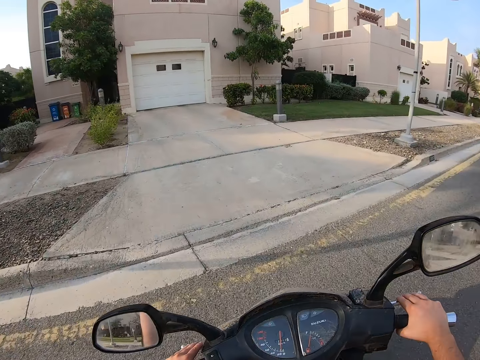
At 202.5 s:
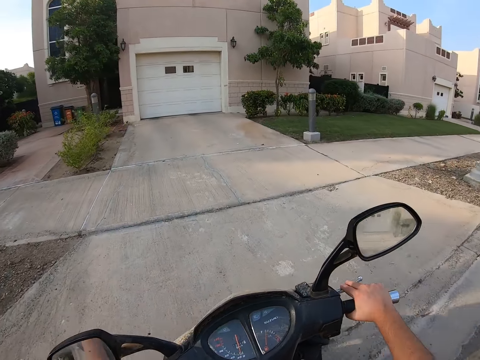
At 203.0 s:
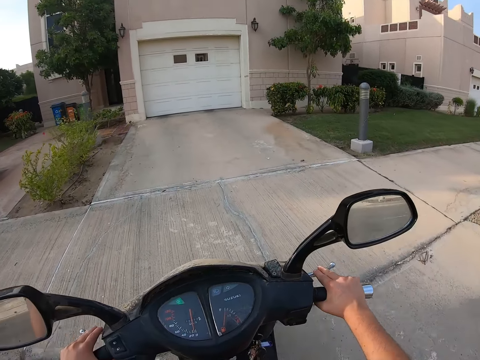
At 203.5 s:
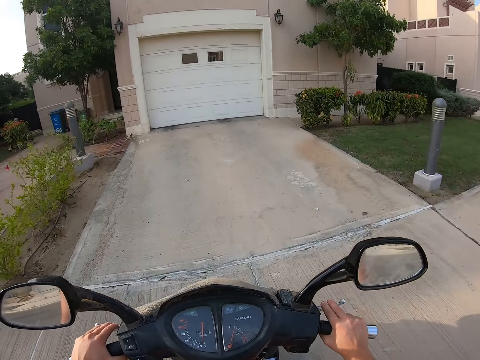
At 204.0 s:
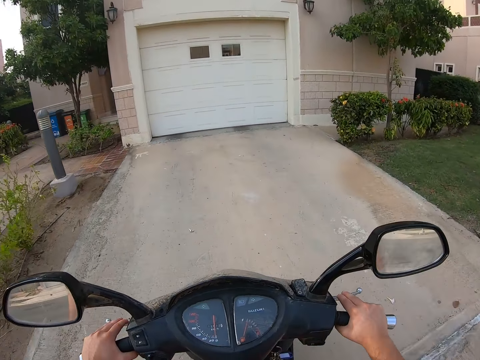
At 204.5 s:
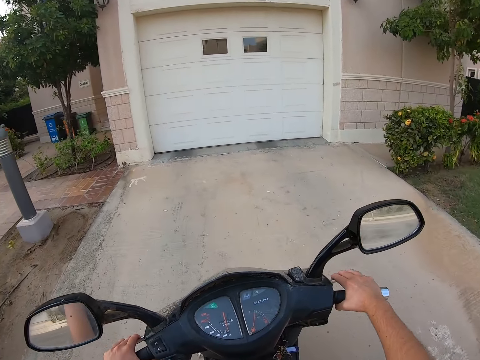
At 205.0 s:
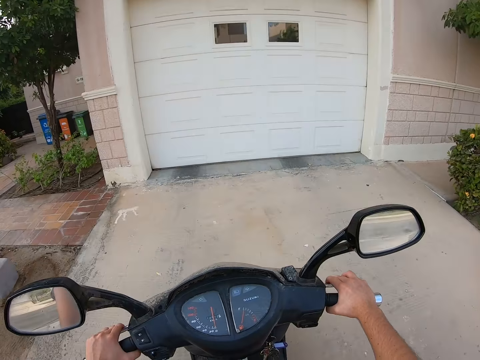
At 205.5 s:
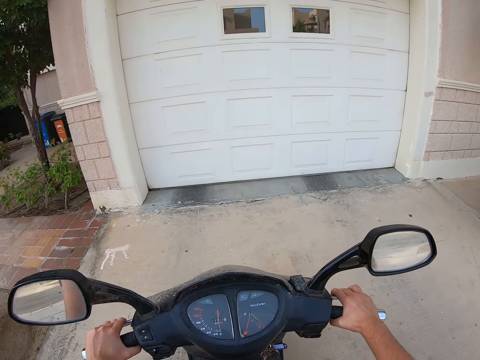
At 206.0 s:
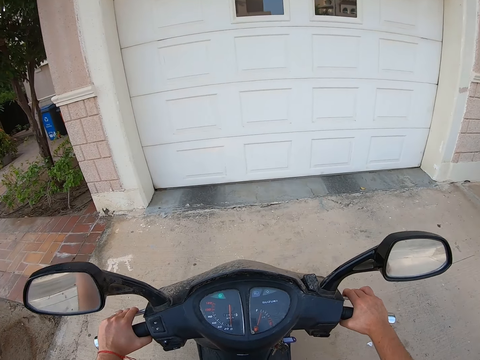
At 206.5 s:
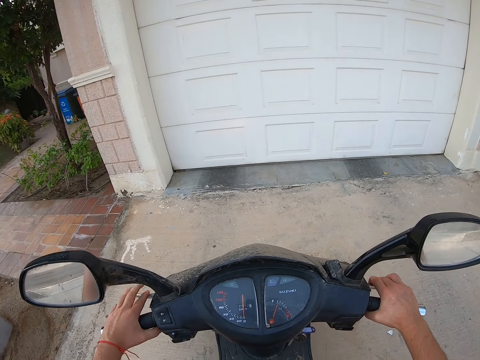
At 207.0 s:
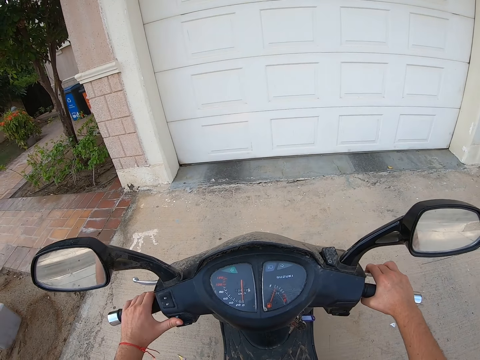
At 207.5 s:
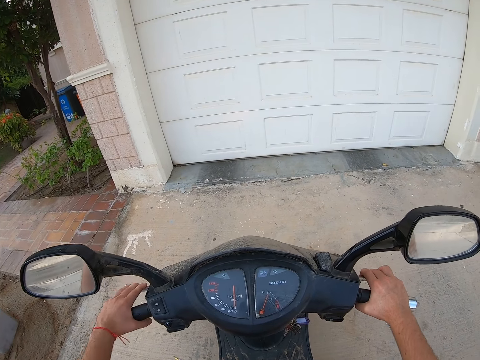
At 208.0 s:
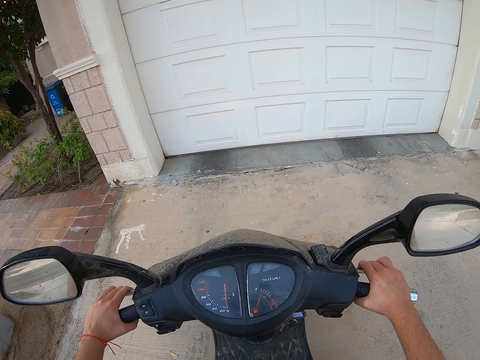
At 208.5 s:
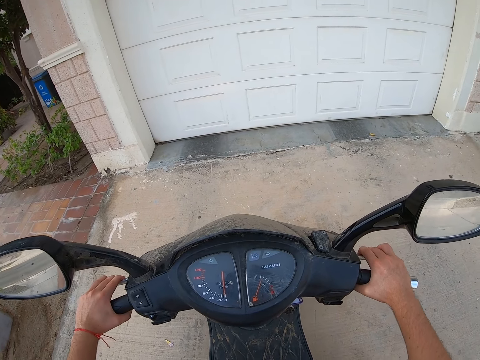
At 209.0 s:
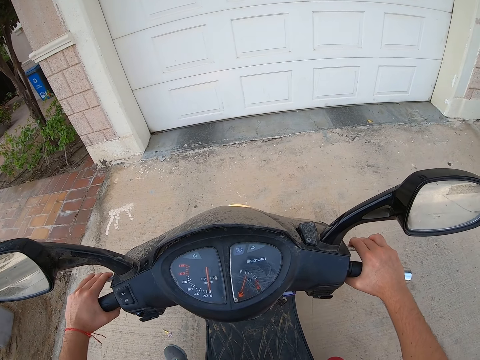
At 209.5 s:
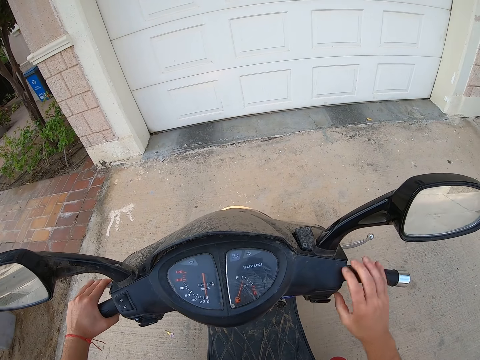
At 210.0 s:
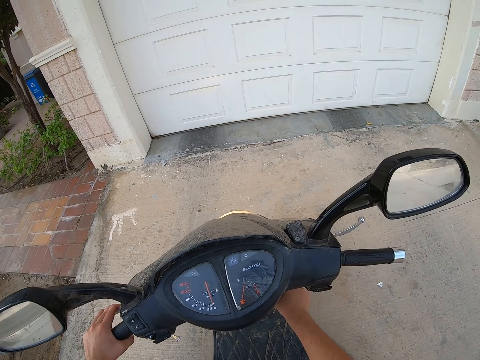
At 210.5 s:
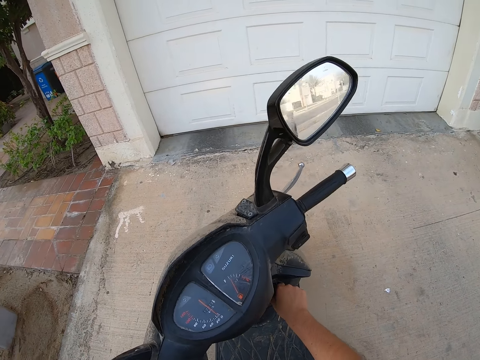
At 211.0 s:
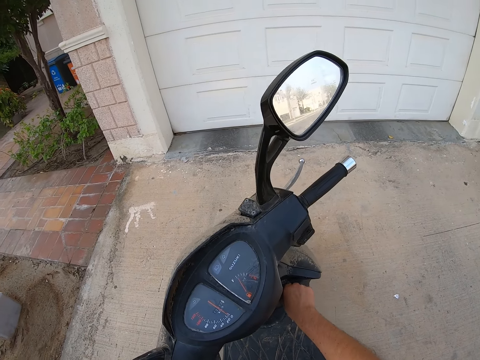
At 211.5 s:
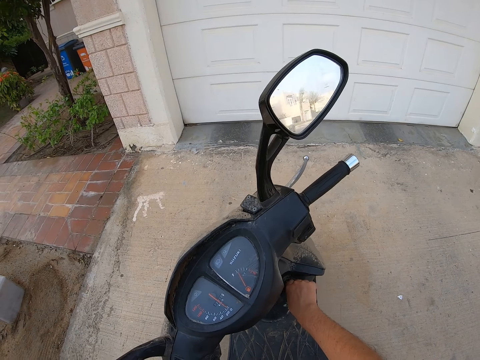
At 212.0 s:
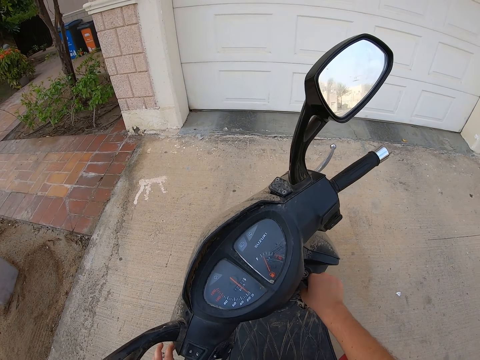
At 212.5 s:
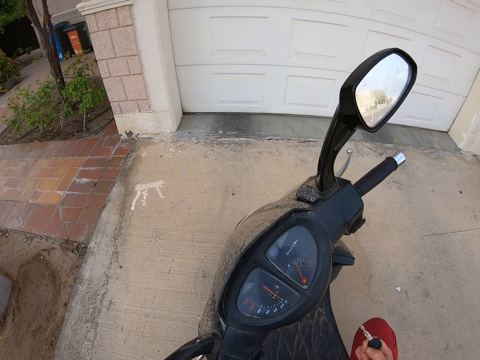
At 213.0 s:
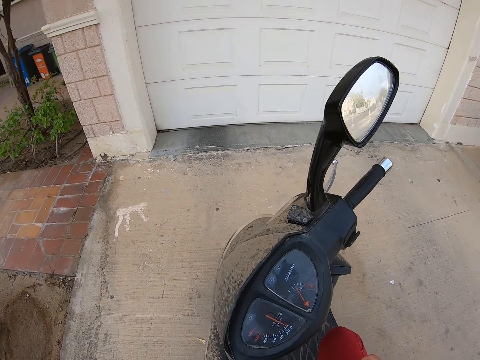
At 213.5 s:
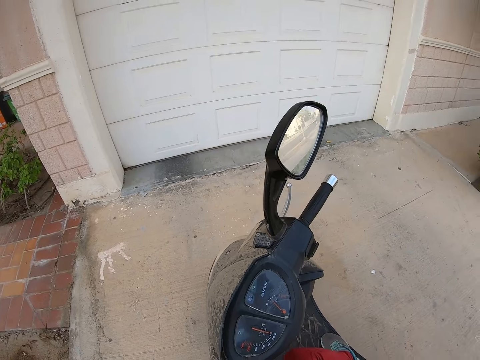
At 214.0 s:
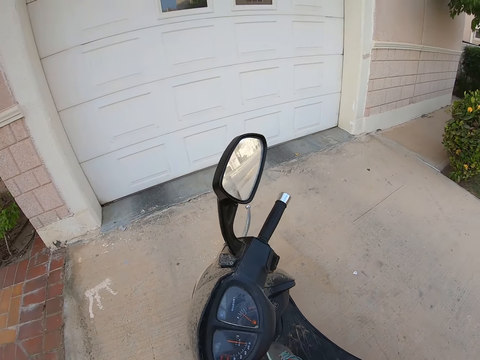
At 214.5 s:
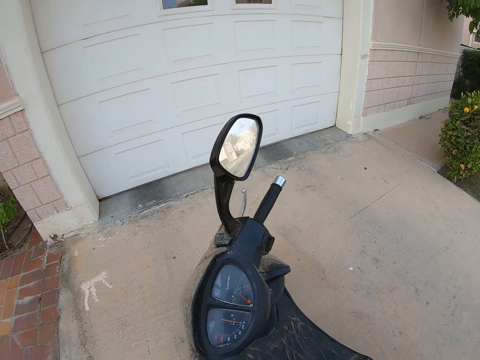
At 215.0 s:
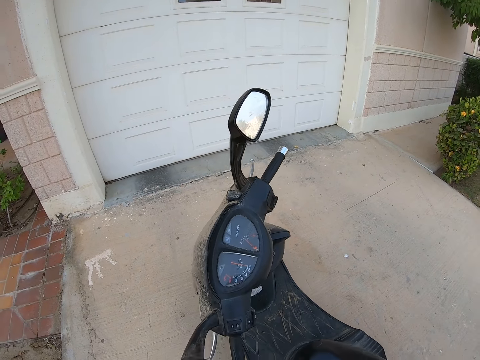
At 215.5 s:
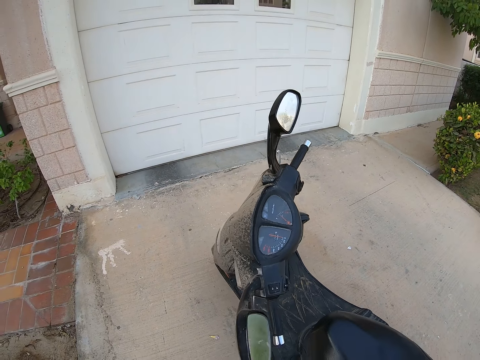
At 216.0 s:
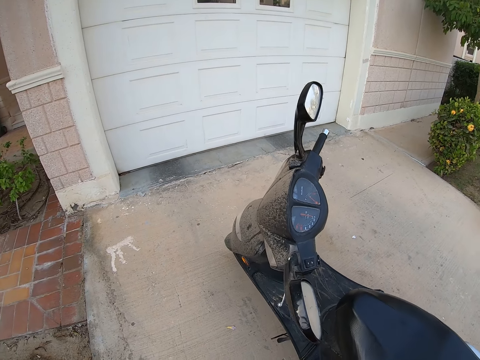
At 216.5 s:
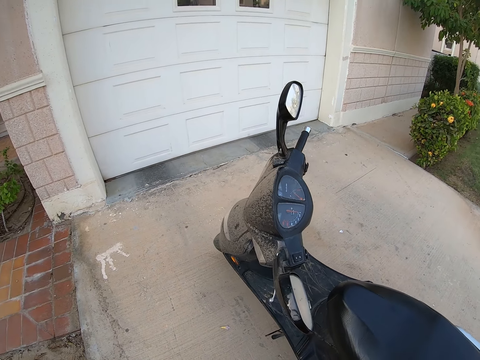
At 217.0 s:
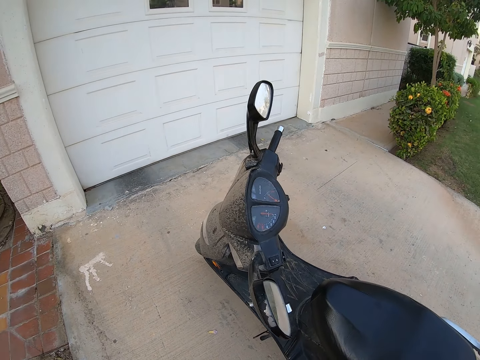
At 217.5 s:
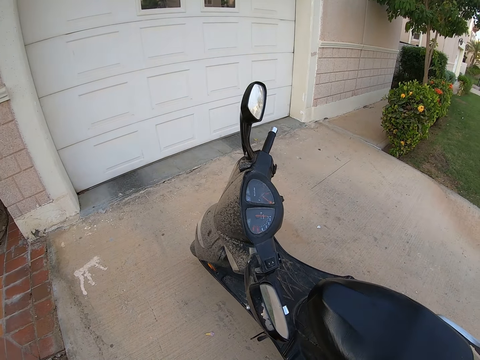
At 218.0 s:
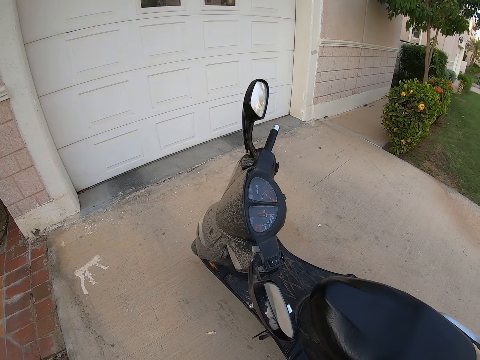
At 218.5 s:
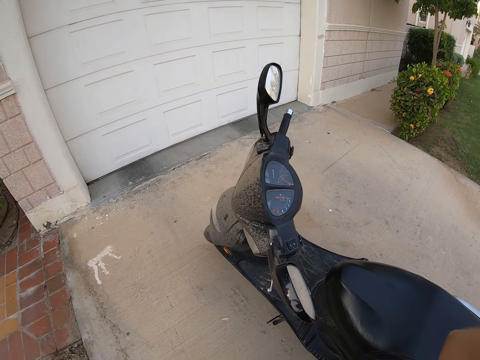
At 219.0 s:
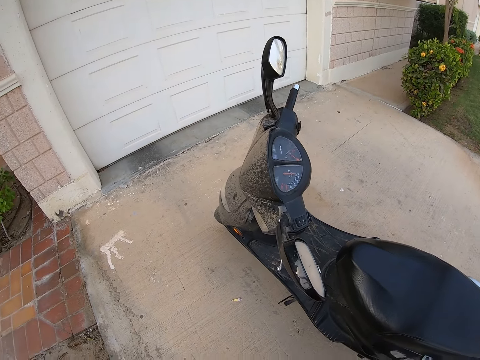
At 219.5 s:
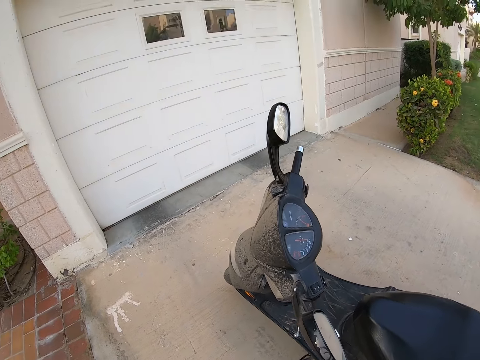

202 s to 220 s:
The camera wearer enters the house entrance. He adjusts his right hand. He stops on the pavement. He lets go of the motorbike handle. He lets go of the motorbike handle again. He turns off the motorbike engine. He leaves the motorbike. He does something.

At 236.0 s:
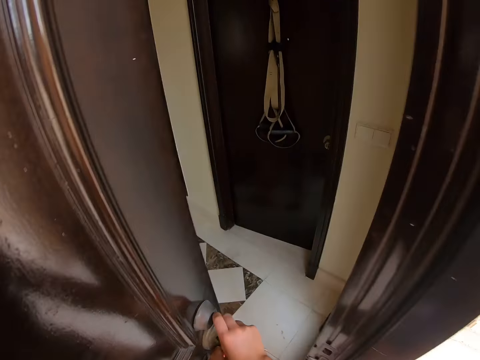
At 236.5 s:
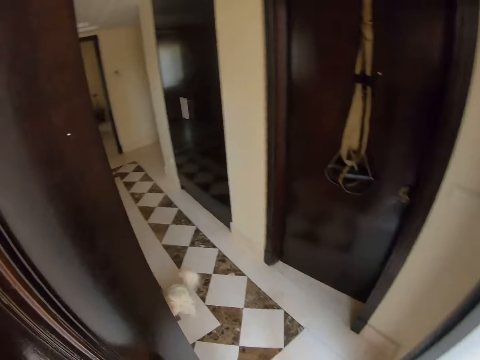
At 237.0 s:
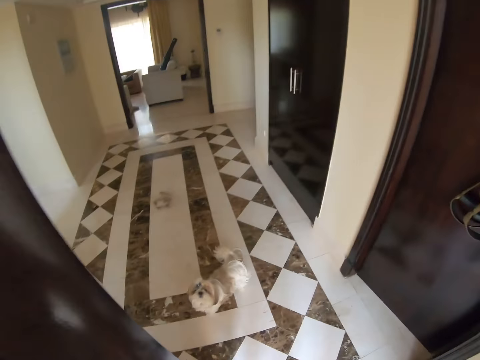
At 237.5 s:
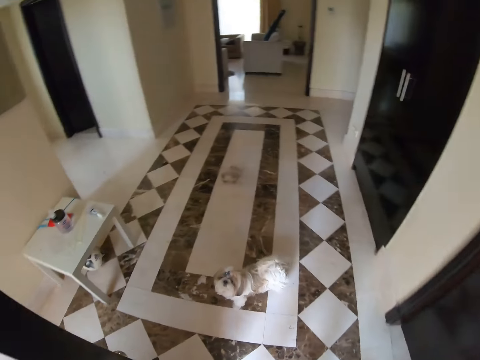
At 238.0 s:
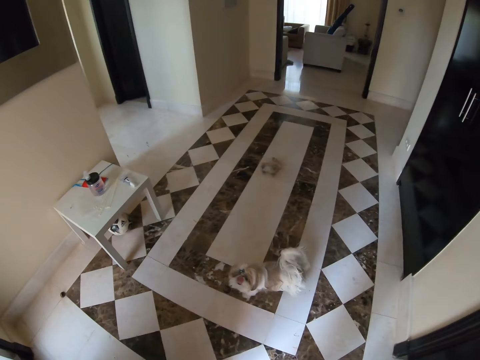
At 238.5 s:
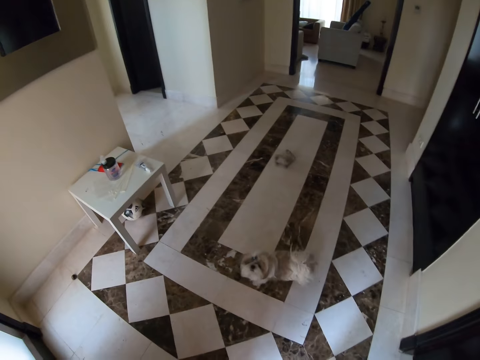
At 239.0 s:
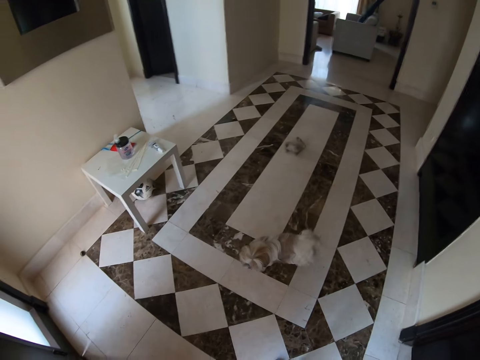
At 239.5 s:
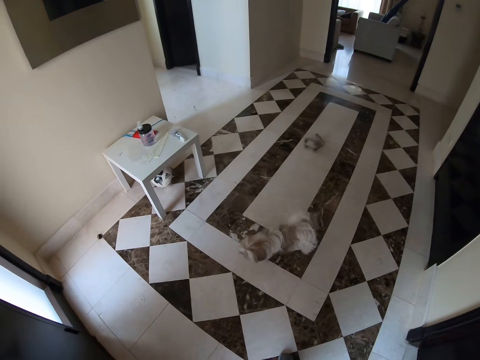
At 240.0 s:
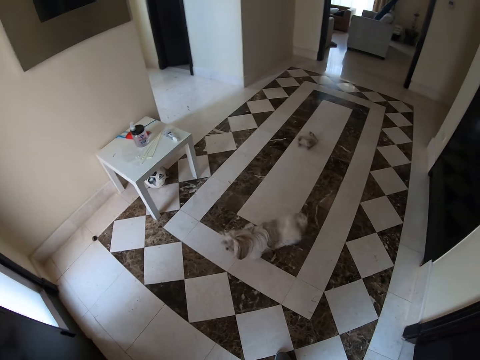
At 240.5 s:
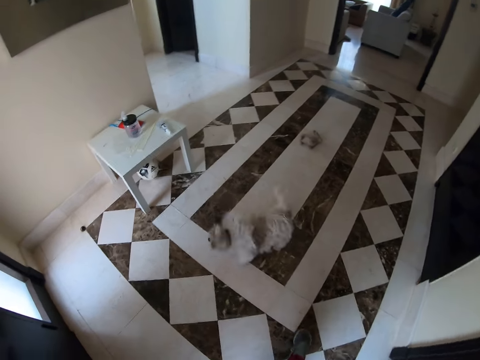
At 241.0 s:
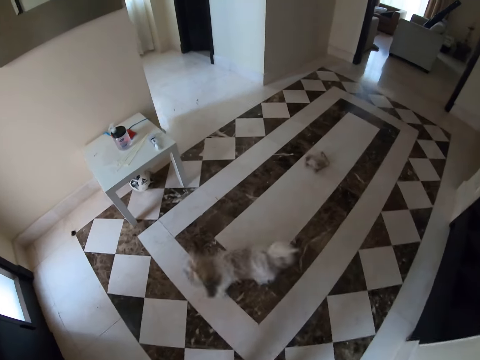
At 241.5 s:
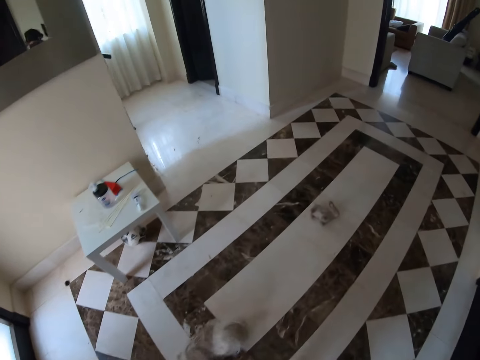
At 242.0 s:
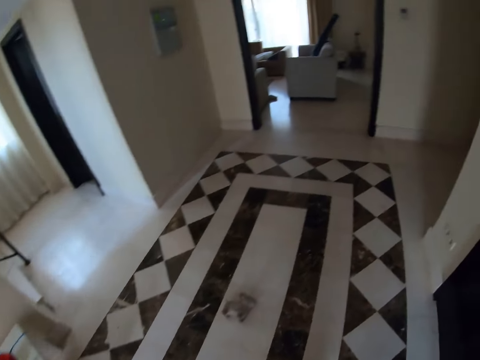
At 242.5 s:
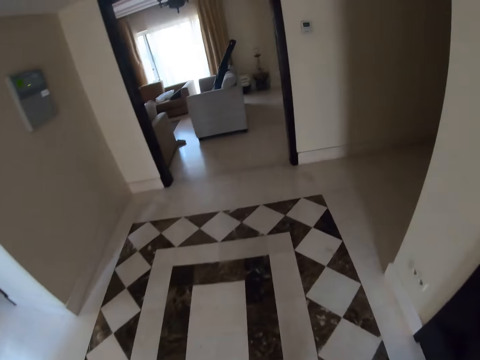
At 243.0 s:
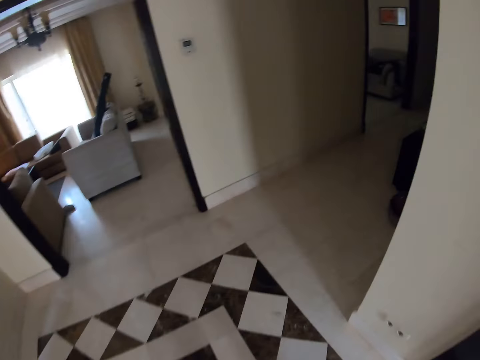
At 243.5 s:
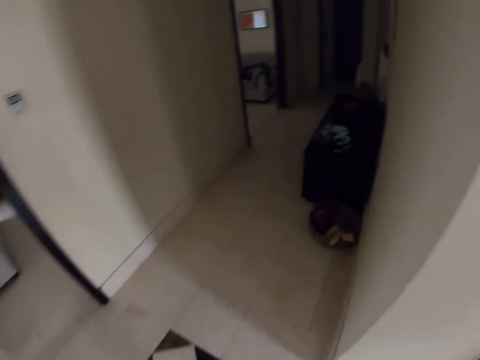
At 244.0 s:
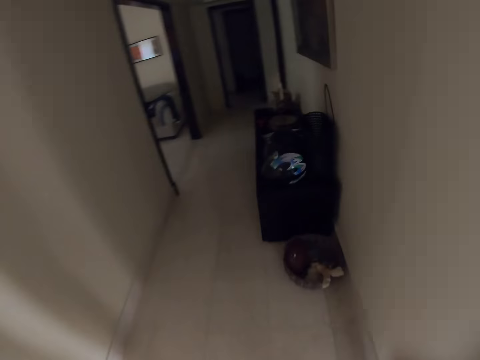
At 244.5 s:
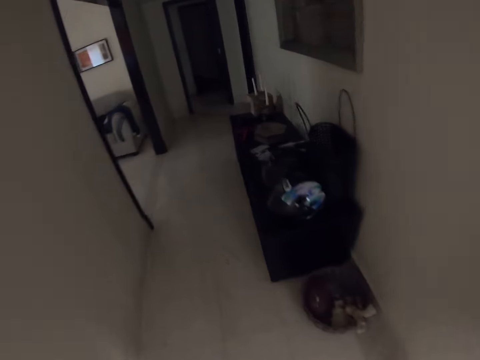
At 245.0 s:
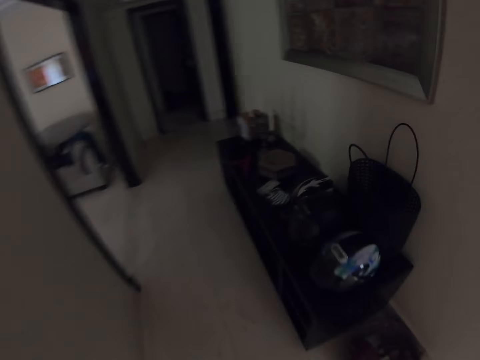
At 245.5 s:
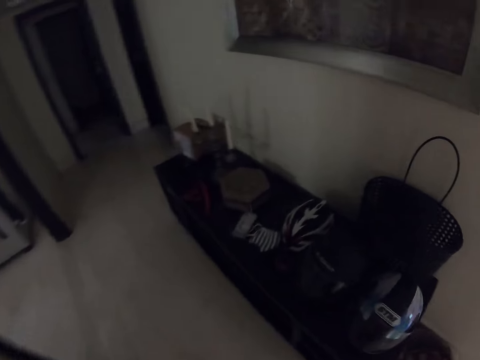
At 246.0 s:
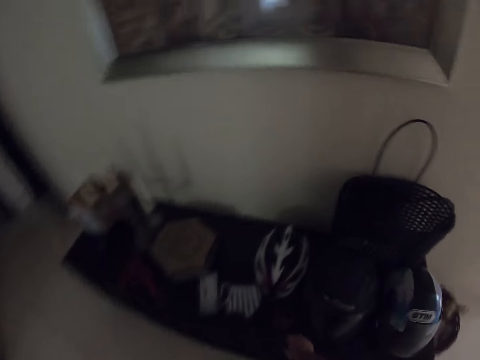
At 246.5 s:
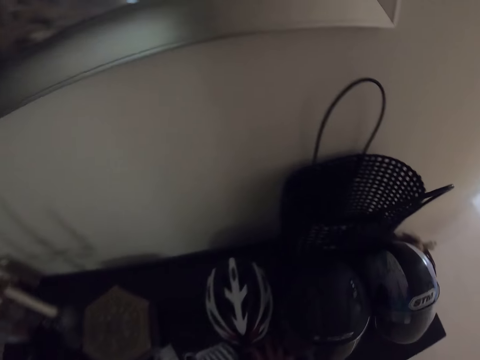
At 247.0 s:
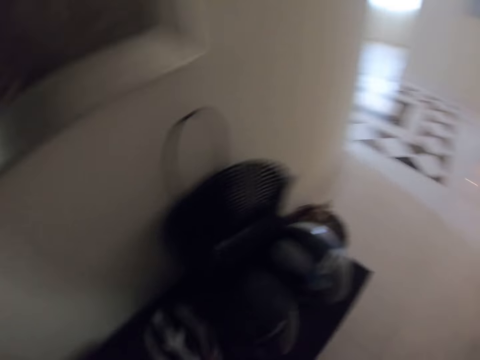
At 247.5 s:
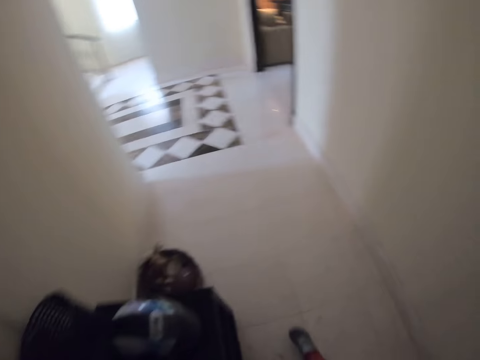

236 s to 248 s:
The camera wearer enters inside the room. They look around and move around the room.
